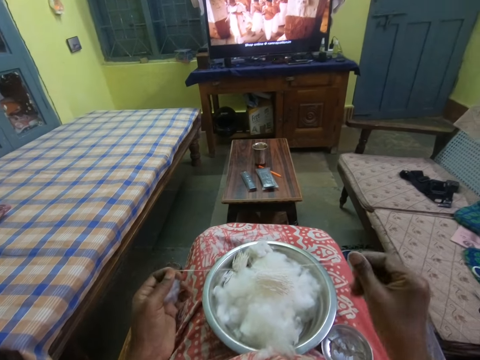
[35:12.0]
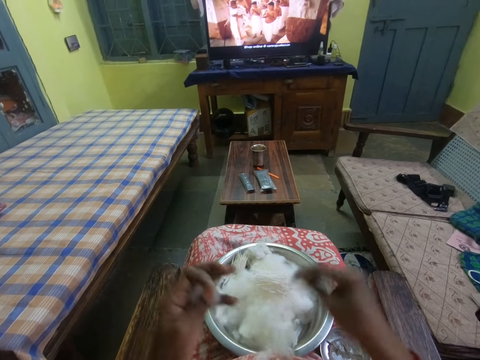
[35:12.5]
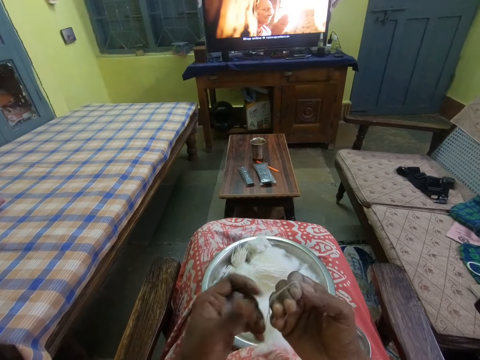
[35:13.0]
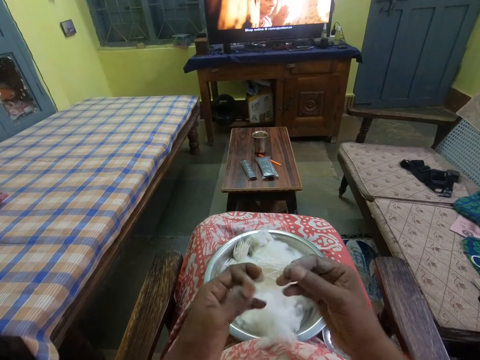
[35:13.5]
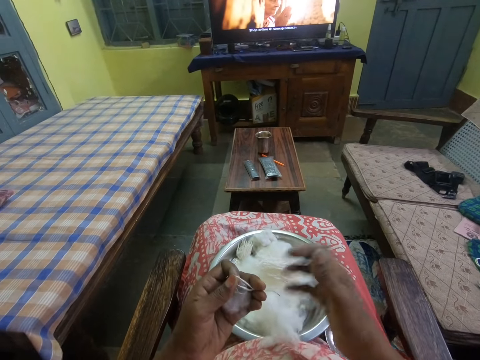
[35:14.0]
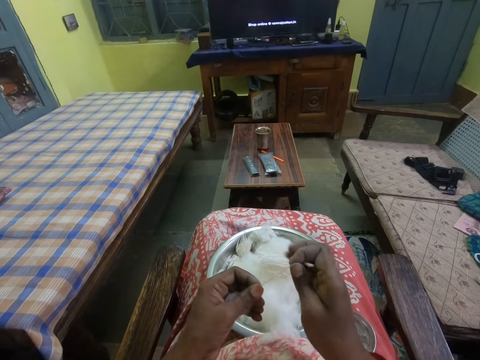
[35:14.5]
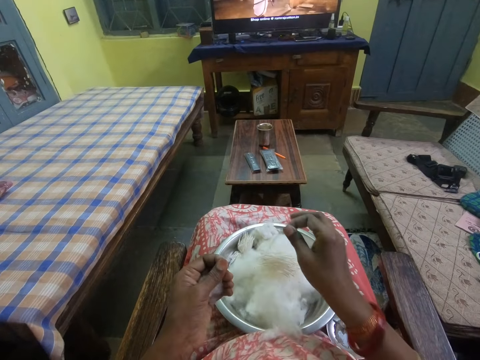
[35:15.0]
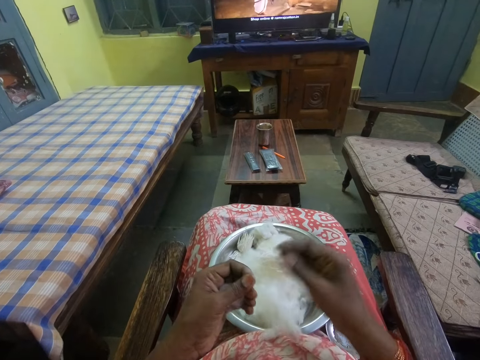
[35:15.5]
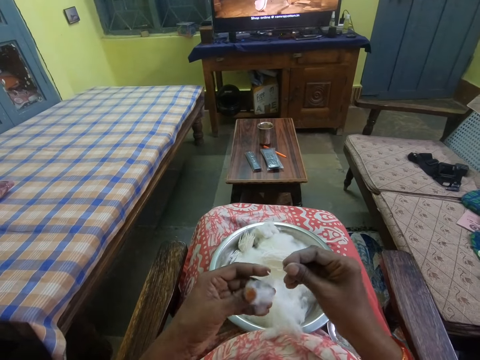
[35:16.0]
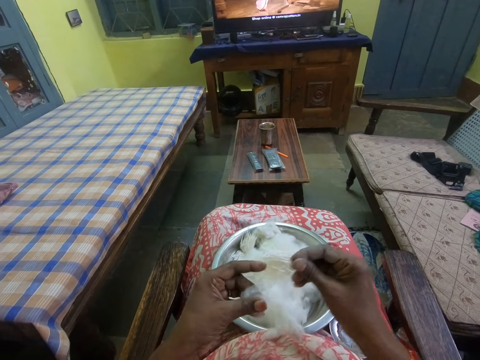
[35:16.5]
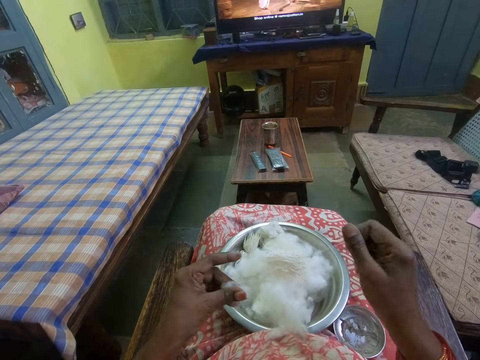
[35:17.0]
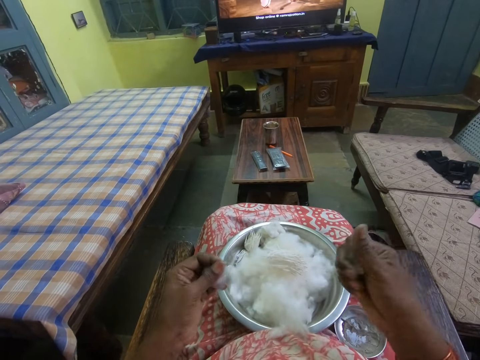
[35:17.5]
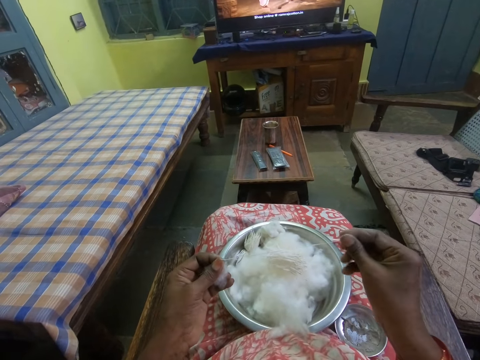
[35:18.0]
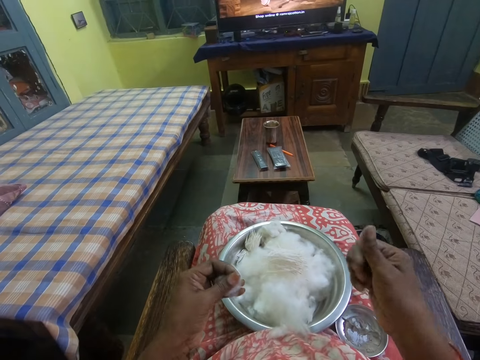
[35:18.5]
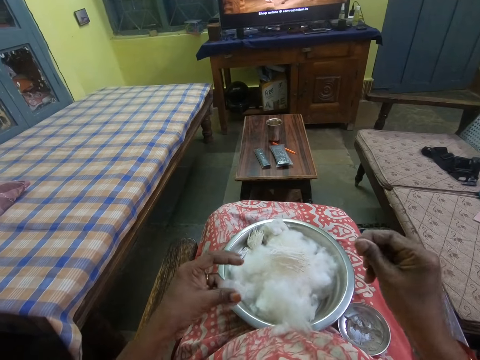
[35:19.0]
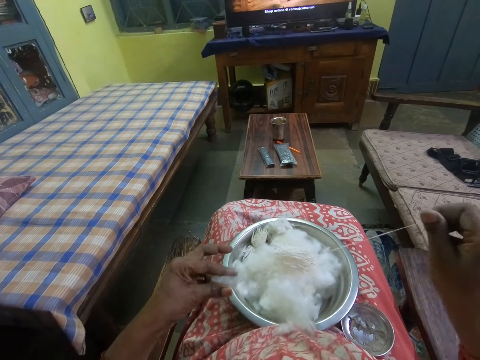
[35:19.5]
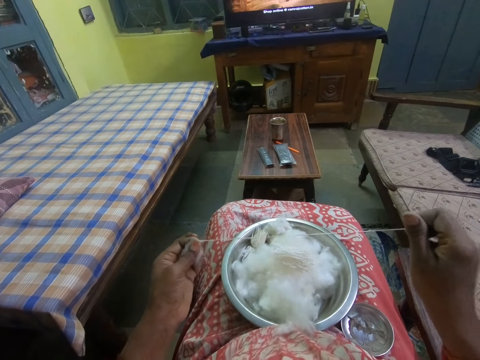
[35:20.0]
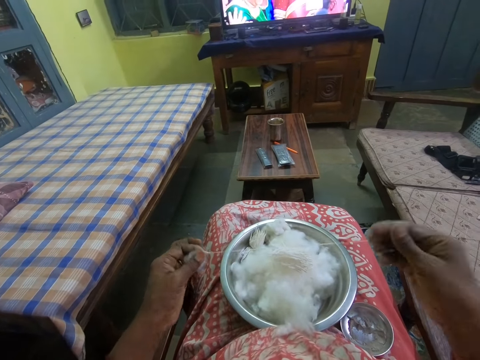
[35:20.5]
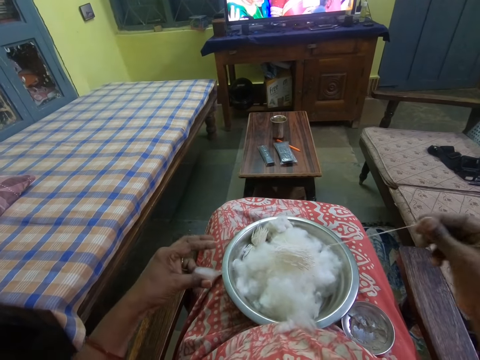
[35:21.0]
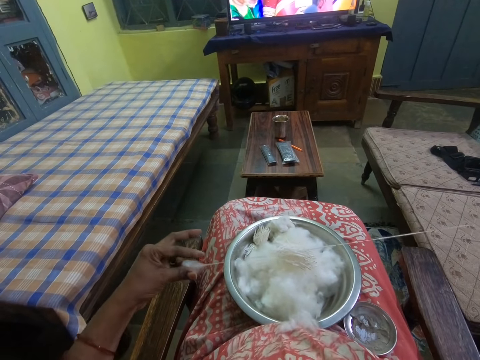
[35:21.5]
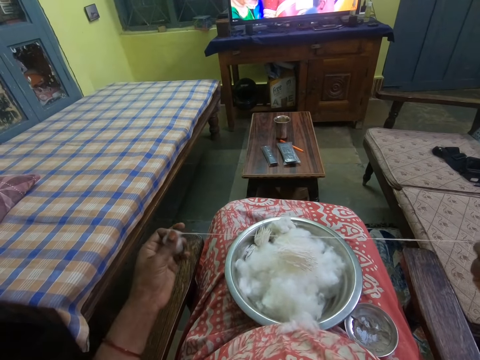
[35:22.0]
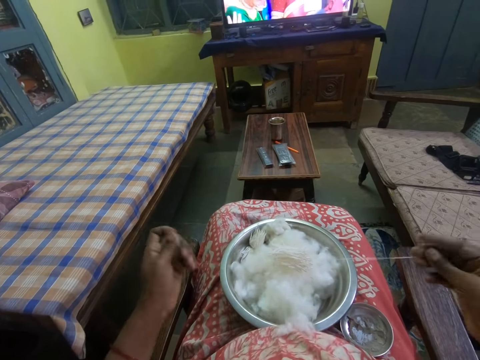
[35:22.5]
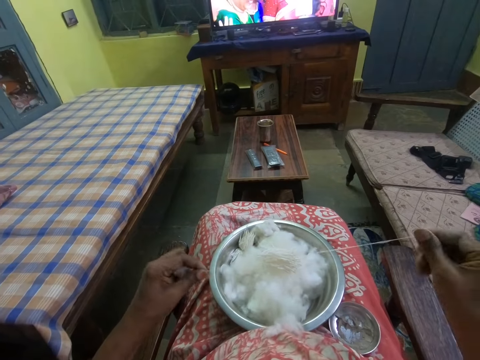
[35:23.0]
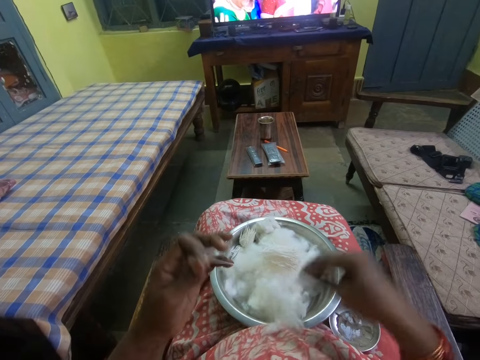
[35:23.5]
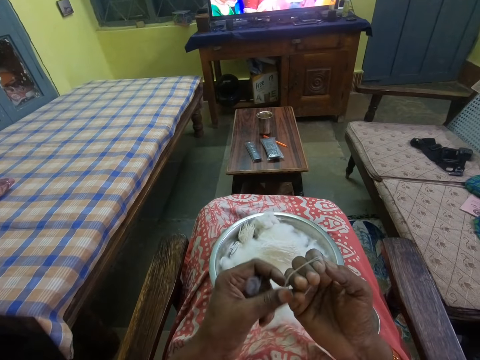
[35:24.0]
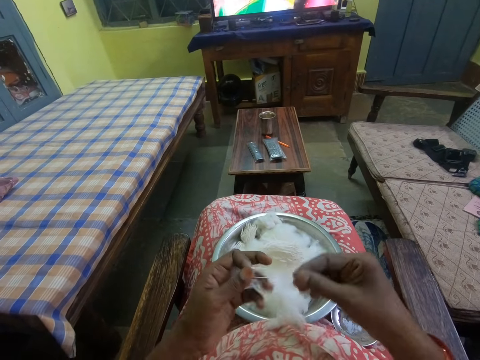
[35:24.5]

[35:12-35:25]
The camera wearer folds the cotton or cotton wool around her fingers. She rolls the cotton in her hands, cuts the cotton wool, puts the cotton inside the bowl, stretches the cotton in her hands and rolls the cotton wool. She folds the cotton around her fingers.

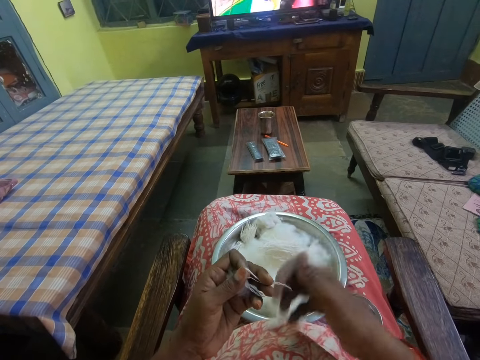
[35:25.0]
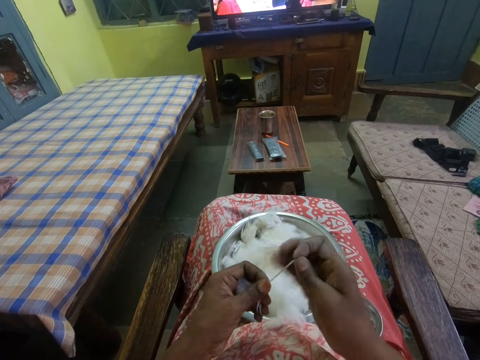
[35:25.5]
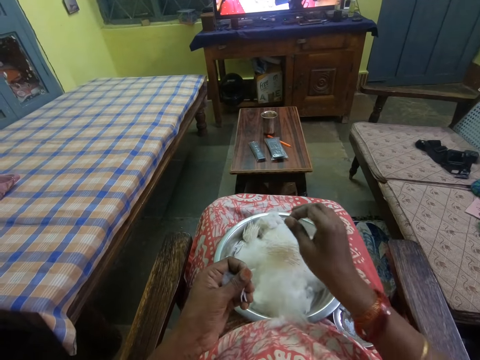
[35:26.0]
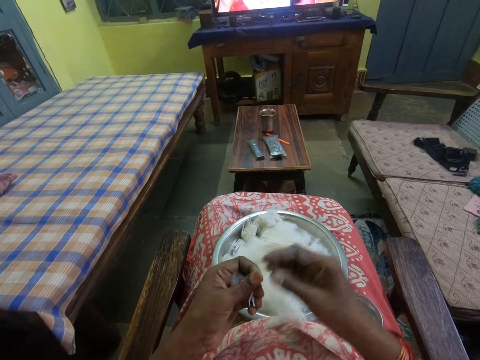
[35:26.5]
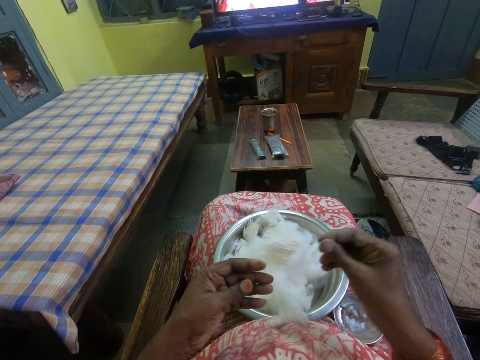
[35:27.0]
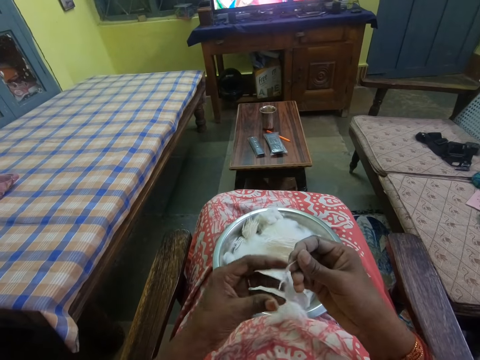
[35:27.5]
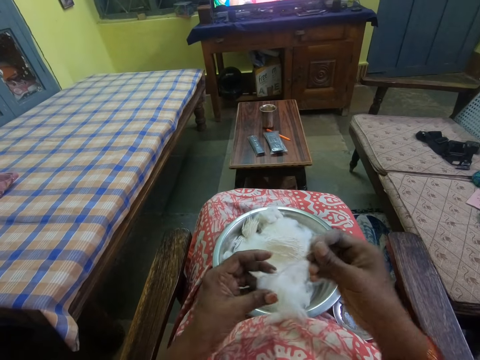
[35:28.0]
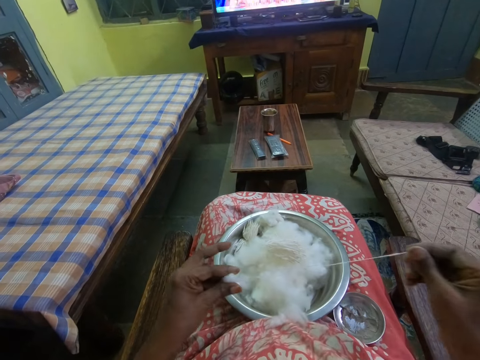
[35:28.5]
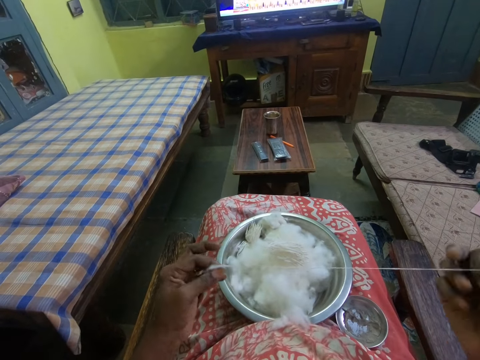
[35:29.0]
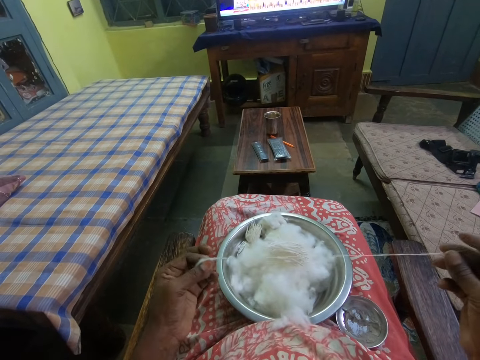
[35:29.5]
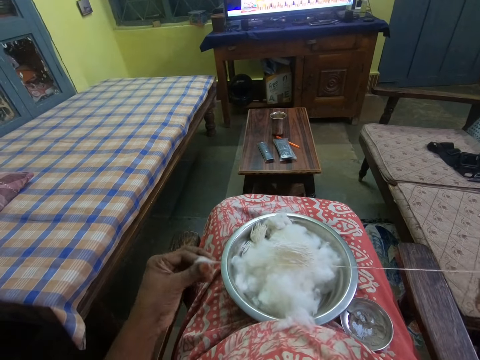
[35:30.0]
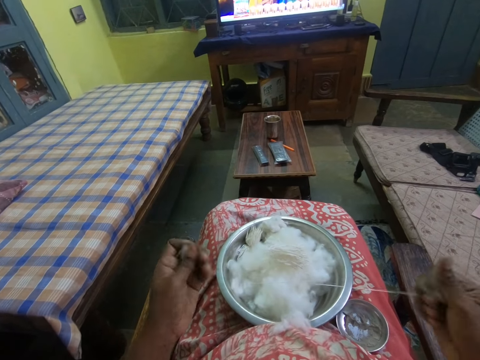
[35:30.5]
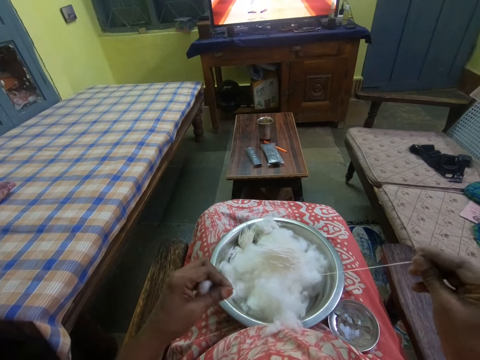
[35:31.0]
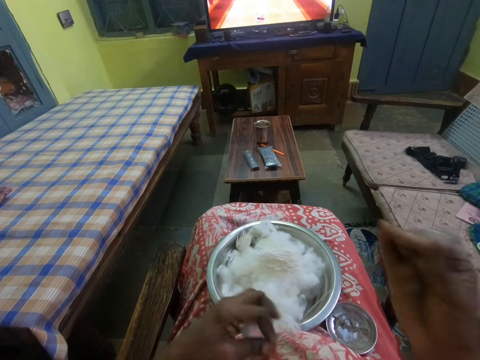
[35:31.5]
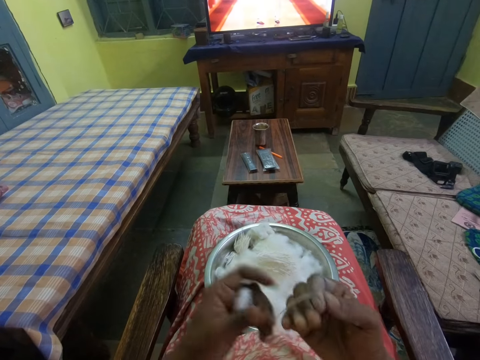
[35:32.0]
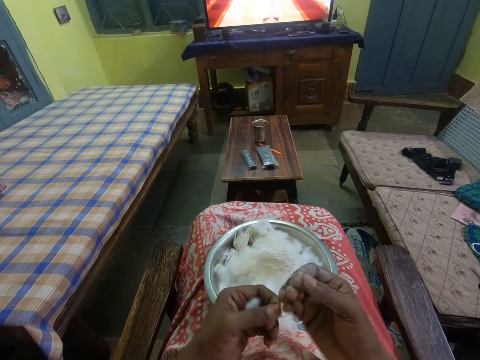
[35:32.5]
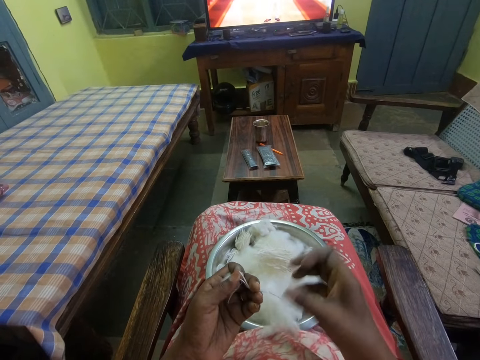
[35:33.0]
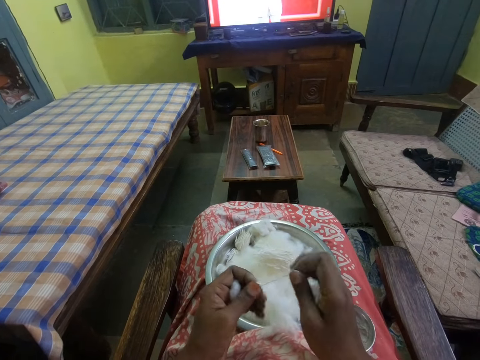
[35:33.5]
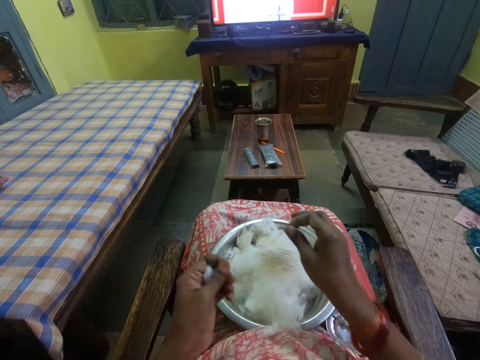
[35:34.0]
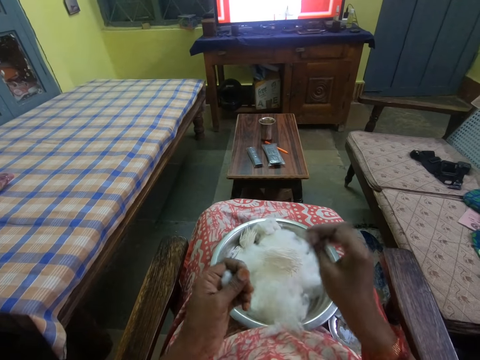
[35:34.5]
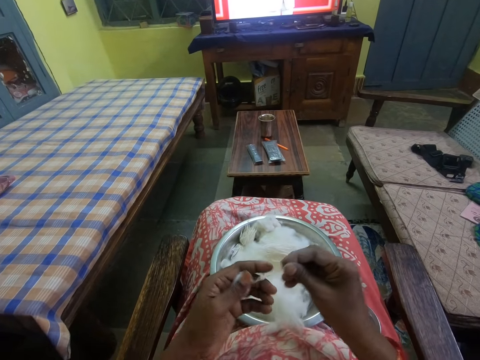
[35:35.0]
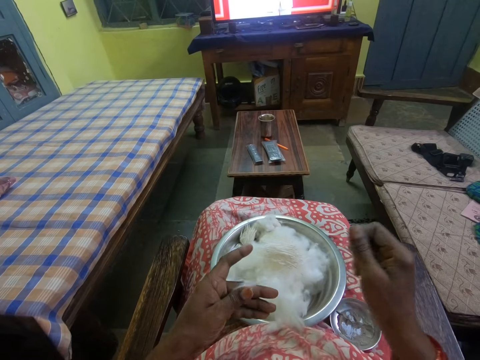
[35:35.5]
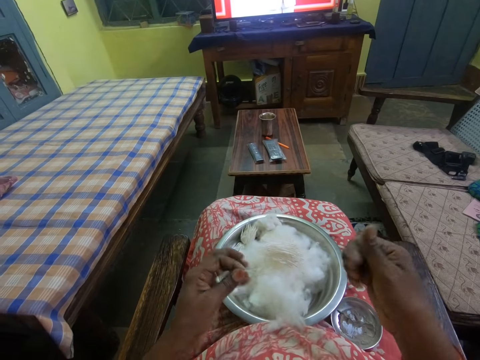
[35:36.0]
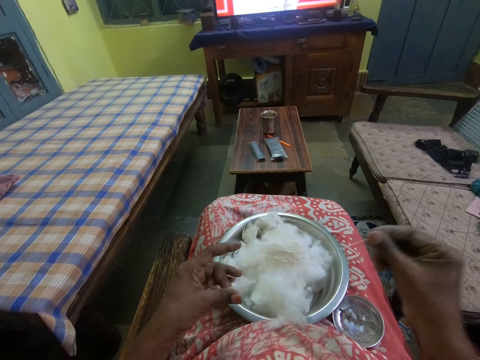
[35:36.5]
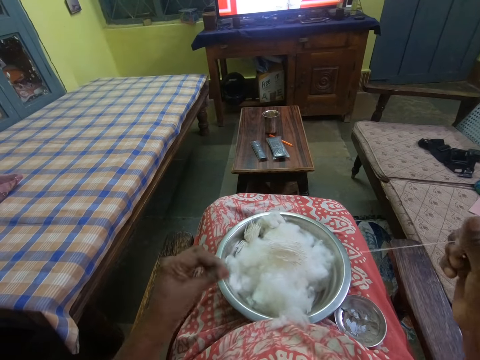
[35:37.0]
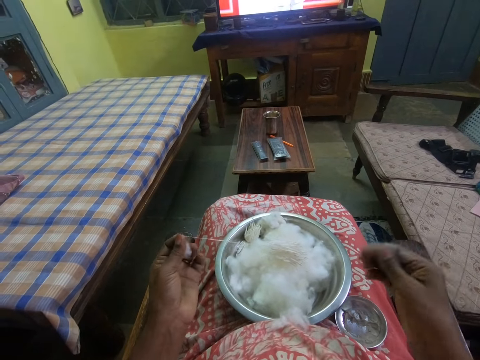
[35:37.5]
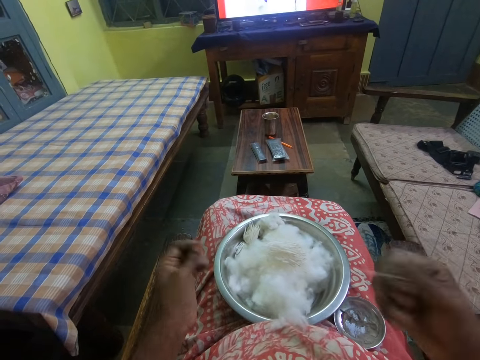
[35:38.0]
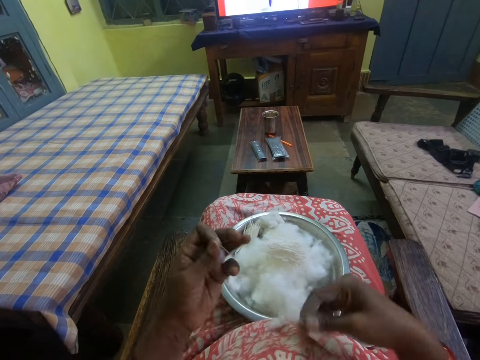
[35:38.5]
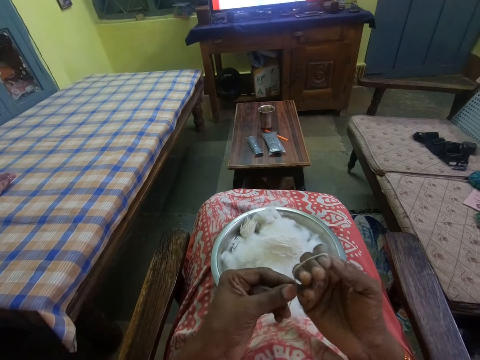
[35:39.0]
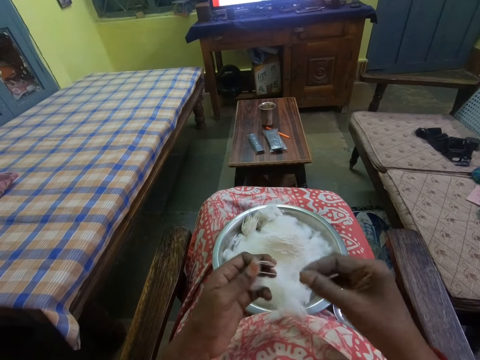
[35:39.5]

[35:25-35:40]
The camera wearer rolls the cotton or cotton wool in her hands. She cuts the cotton wool, puts the cotton inside the bowl, stretches the cotton in her hands and rolls the cotton wool. She folds the cotton around her fingers. She rolls the cotton in her hands, cuts the cotton wool, puts the cotton inside the bowl, stretches the cotton in her hands and rolls the cotton wool. She folds the cotton around her fingers.
